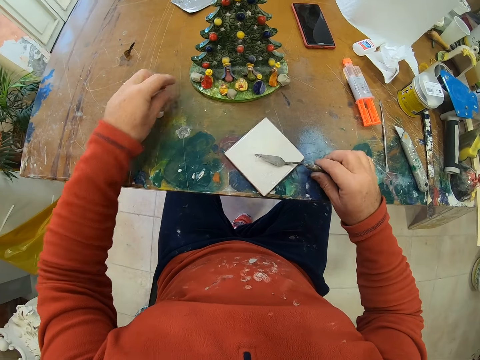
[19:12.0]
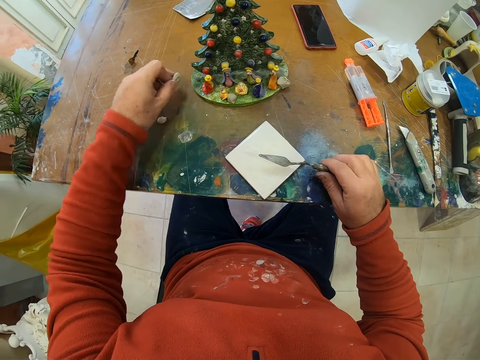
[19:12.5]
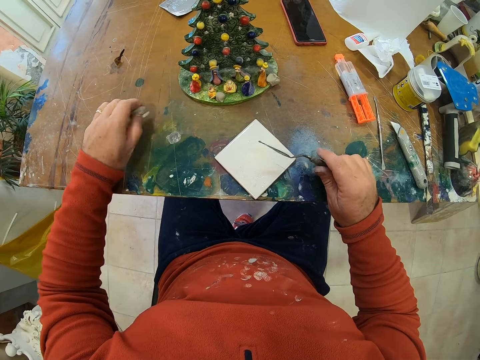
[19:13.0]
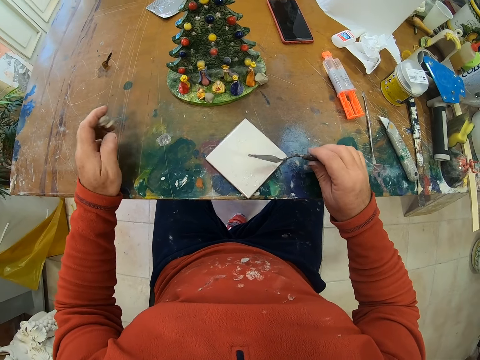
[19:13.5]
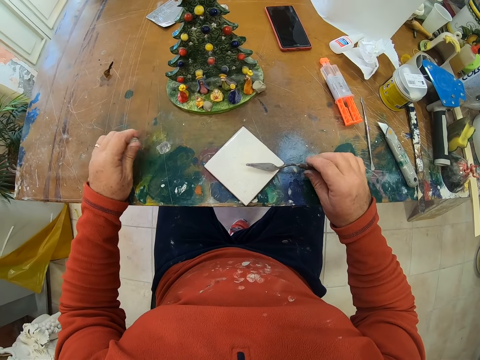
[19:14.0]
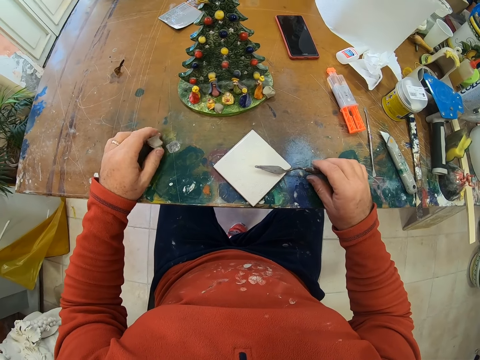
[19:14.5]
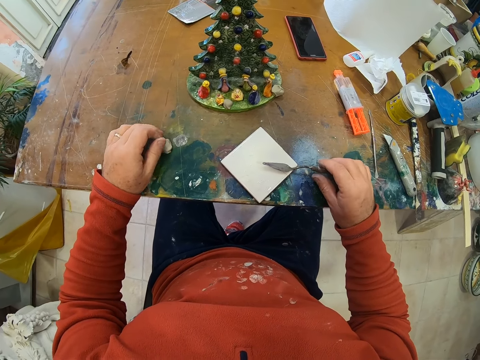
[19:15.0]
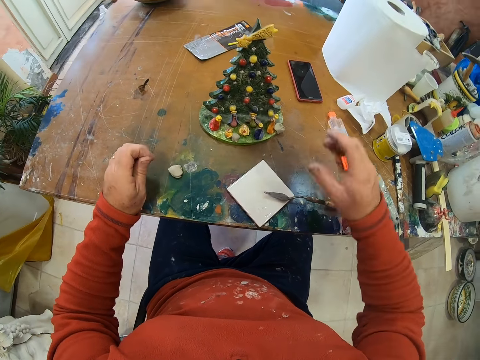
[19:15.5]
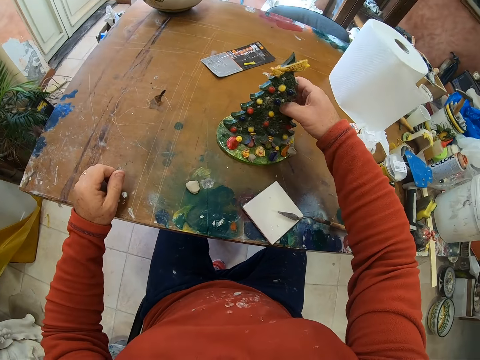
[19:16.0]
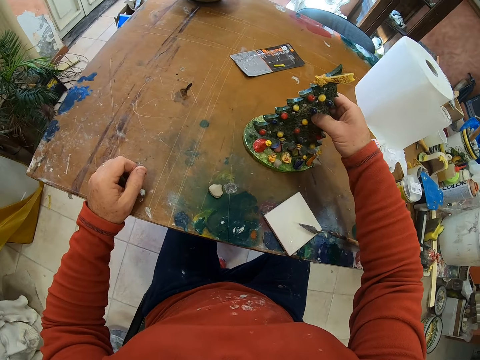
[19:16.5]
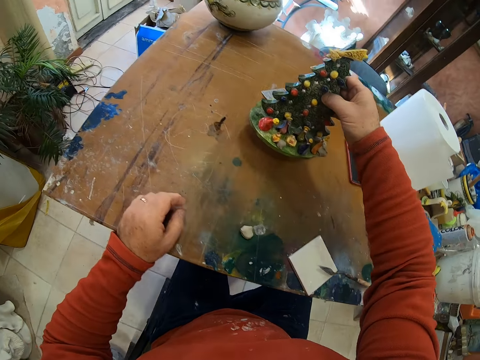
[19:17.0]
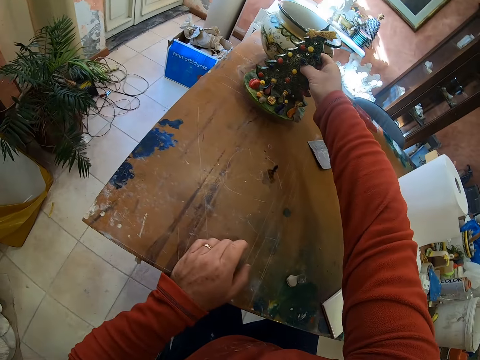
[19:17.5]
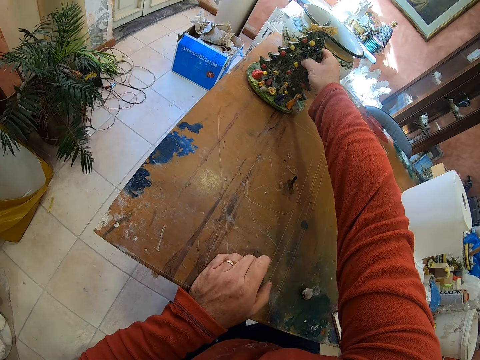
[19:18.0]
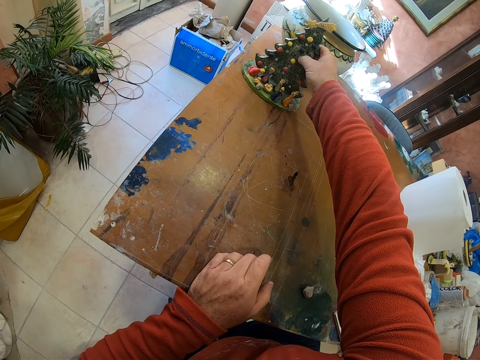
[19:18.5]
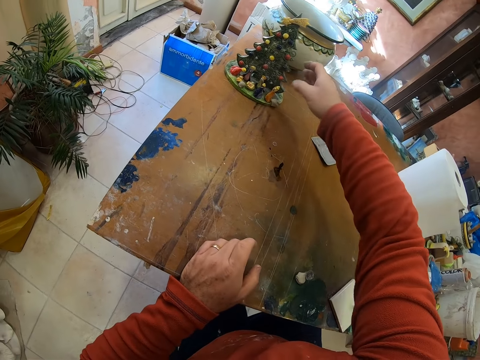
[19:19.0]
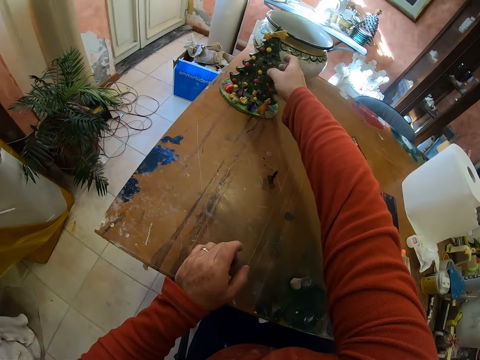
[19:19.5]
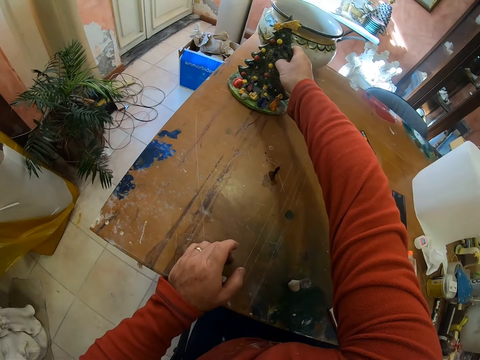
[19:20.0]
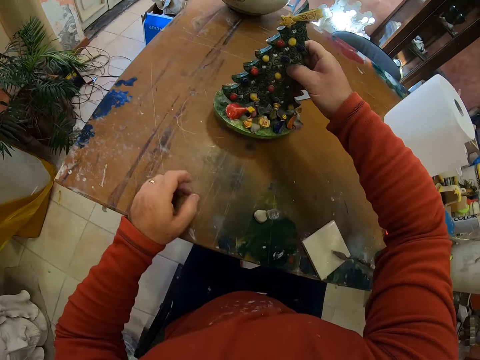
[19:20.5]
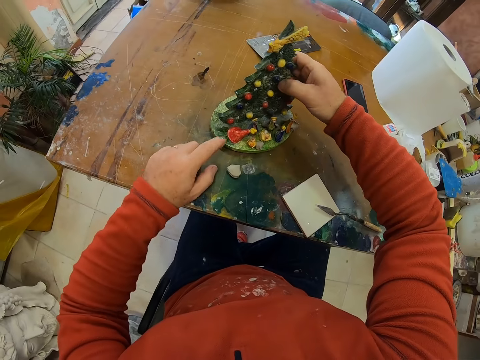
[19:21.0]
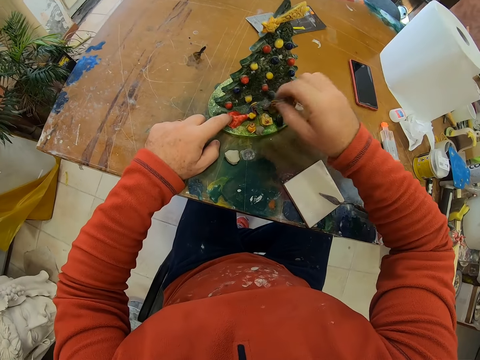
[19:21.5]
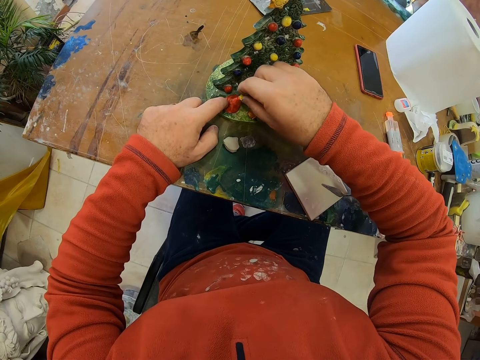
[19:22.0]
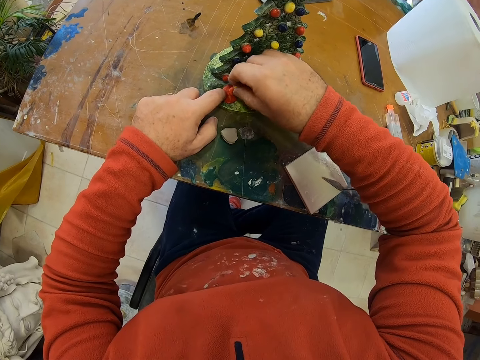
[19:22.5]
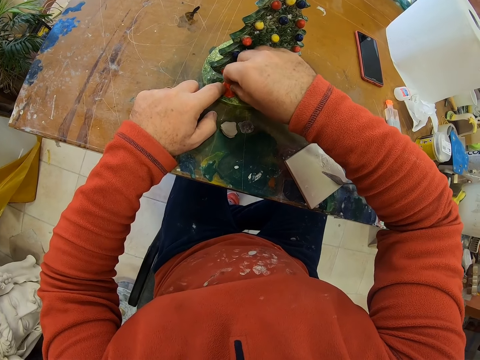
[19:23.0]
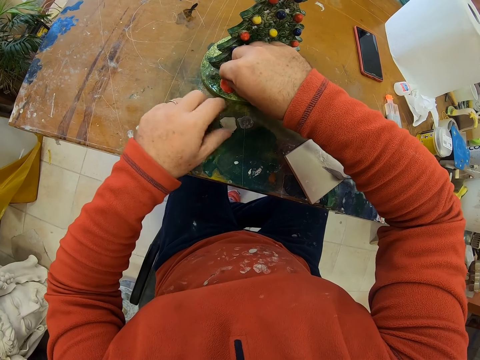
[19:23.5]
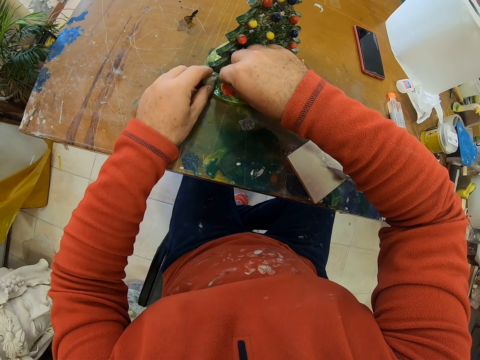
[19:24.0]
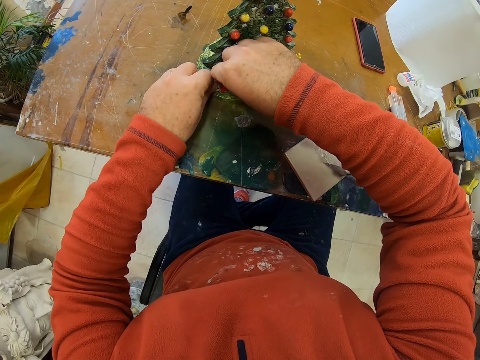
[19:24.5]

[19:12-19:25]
The camera wearer lifts his hands. He takes a trowel. He holds a container. He lifts the flower or craft. He places the flower on the table. He takes the craft. He puts the craft on the table. He corrects the craft. He fixes the flower decor on the flower.

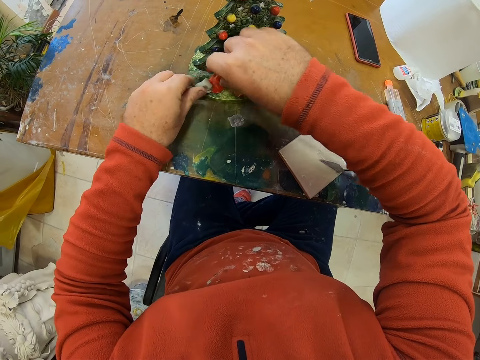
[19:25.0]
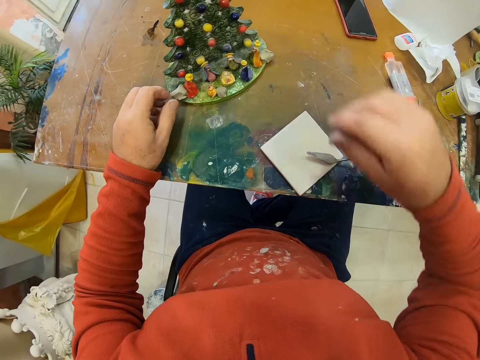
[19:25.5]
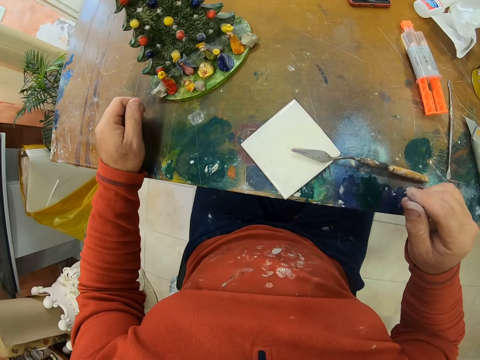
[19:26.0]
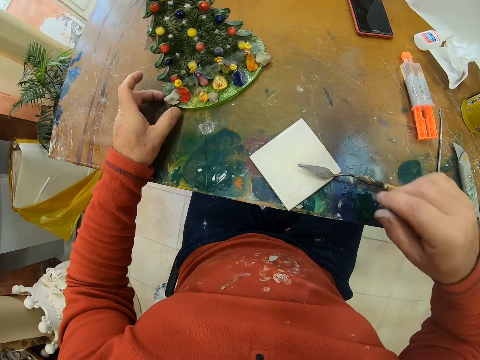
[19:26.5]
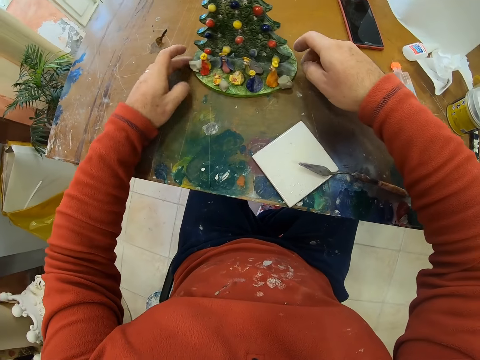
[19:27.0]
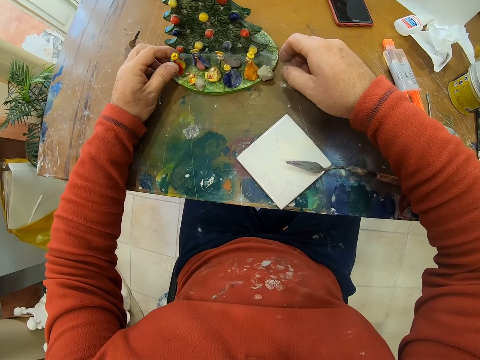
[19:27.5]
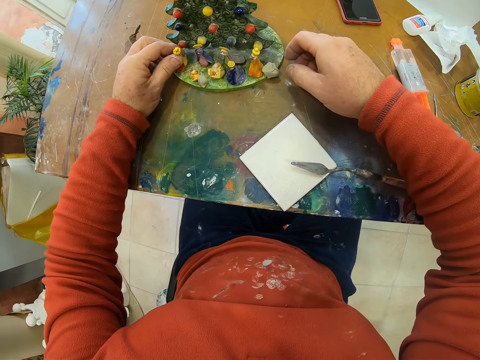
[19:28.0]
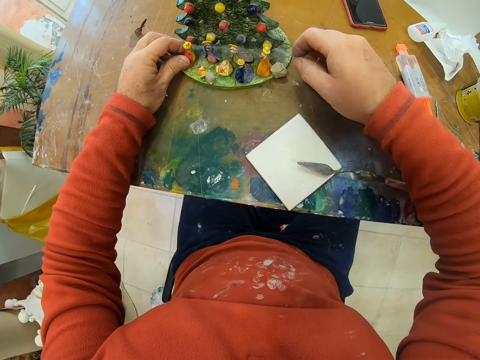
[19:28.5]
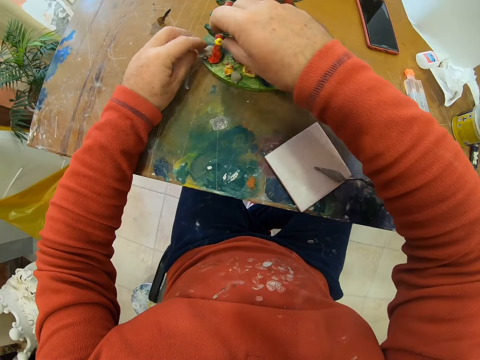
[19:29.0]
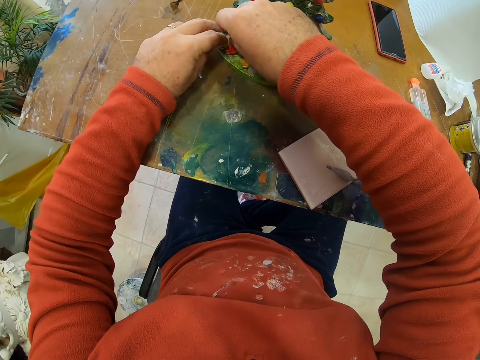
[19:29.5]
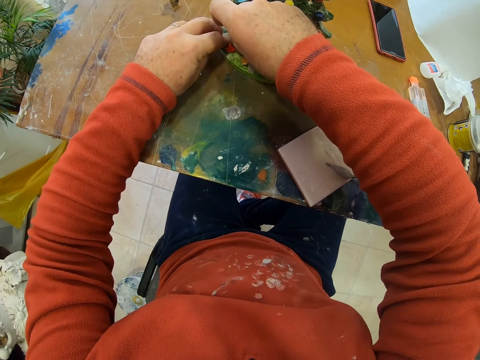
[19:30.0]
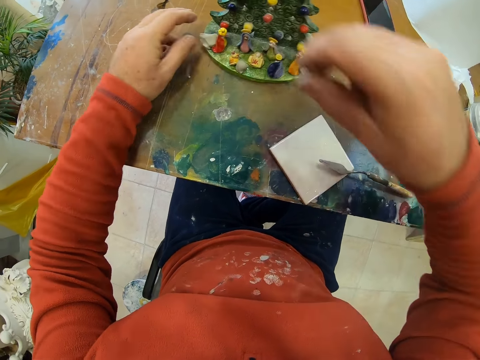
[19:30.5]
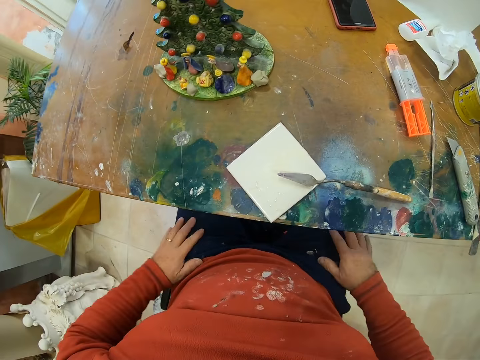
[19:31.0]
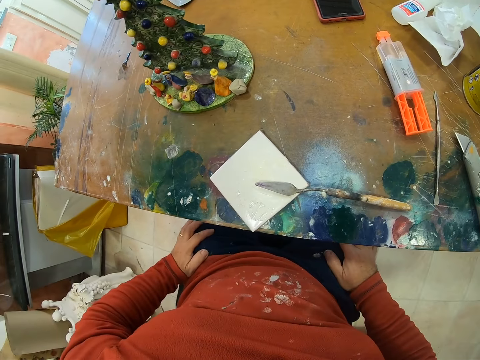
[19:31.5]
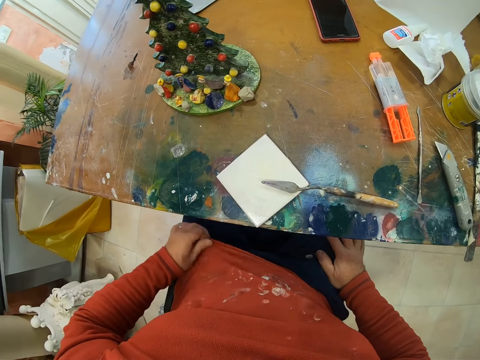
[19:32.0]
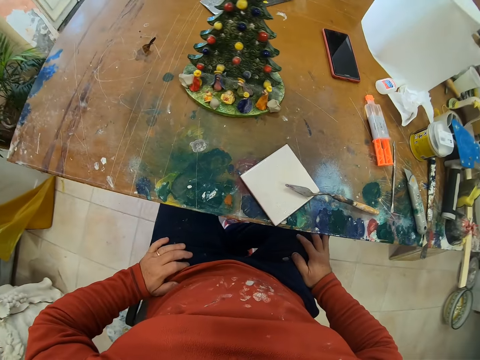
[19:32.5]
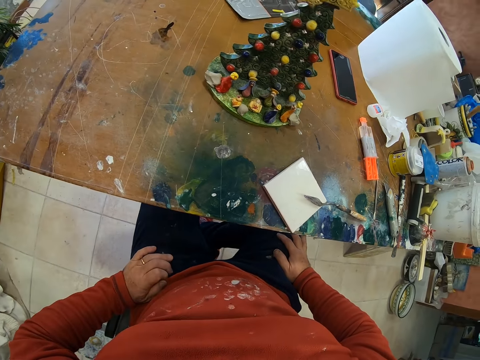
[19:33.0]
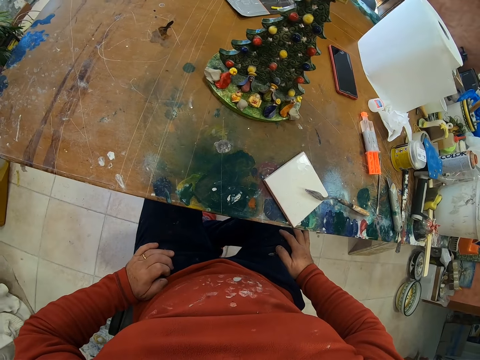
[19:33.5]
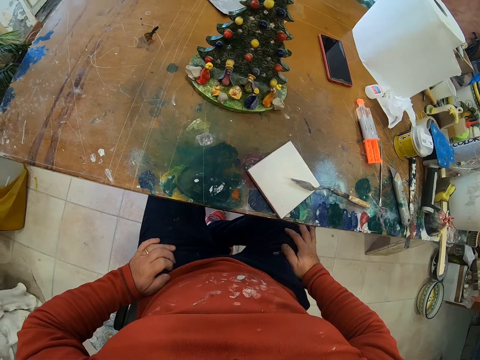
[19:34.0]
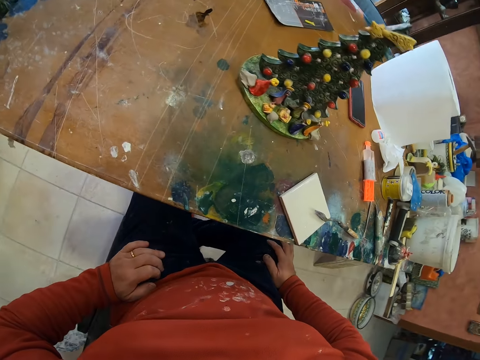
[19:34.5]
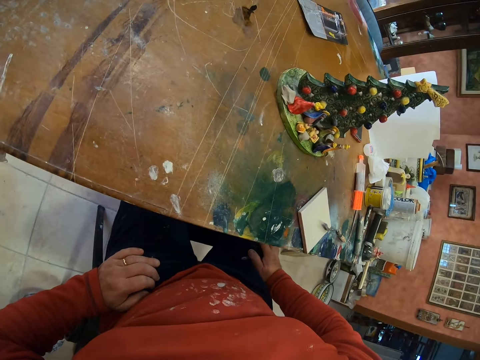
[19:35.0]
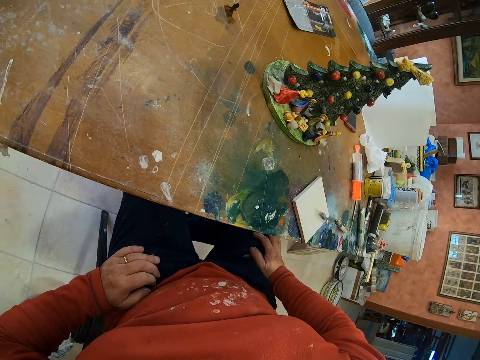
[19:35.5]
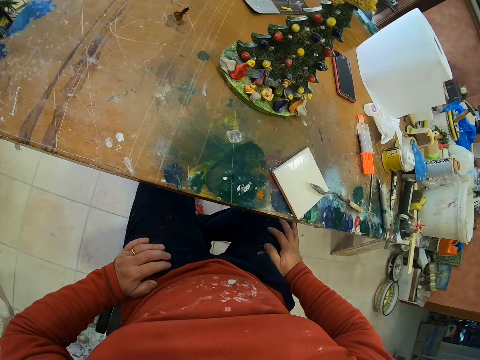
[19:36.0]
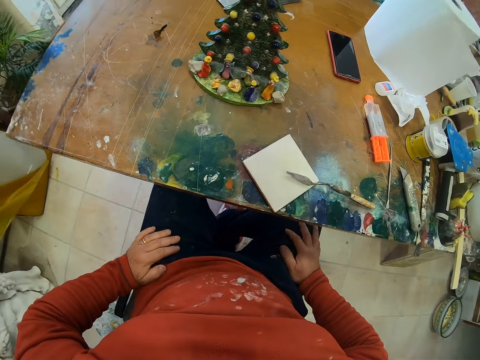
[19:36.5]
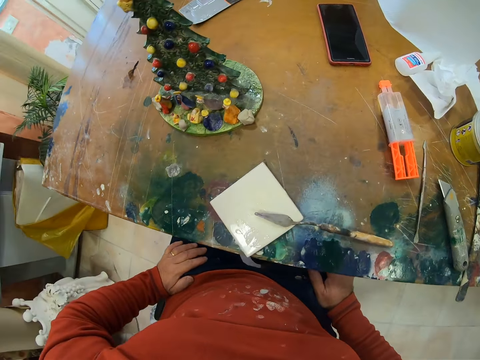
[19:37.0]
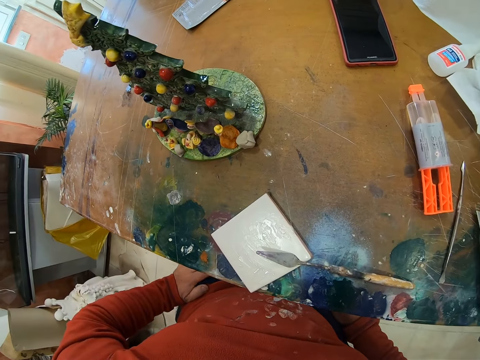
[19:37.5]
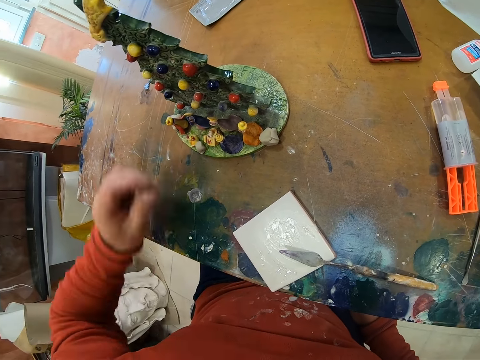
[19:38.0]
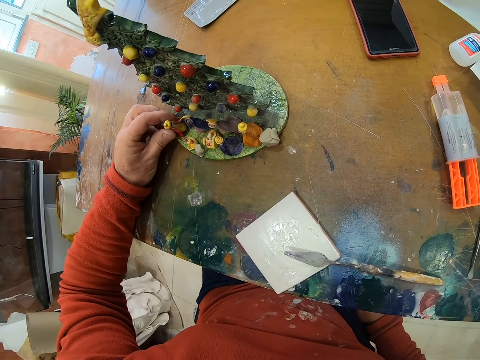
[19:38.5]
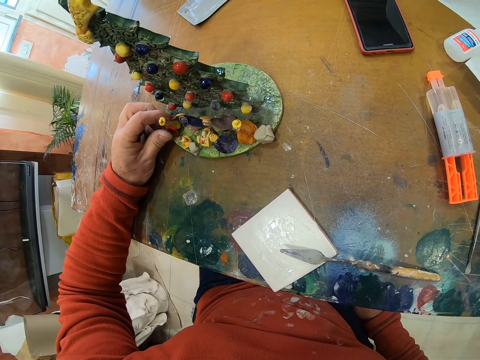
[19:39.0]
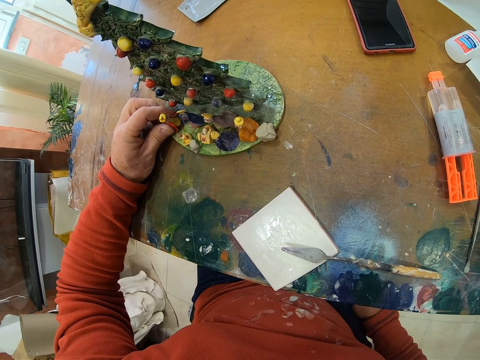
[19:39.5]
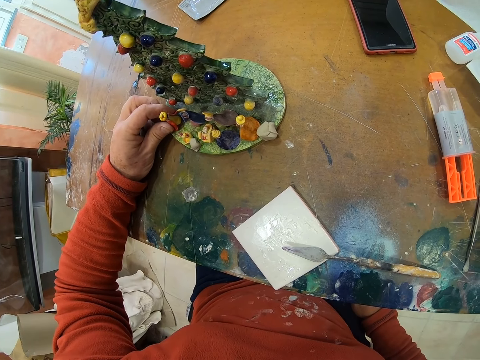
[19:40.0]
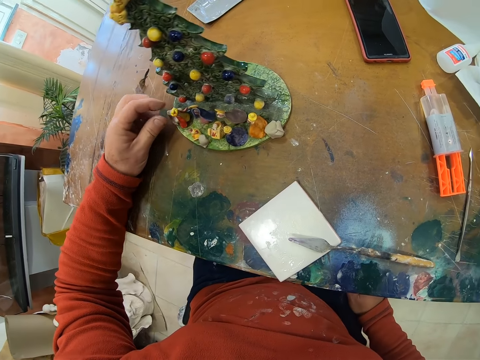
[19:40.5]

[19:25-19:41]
The camera wearer lifts his hands. He pushes the flower. He fixes the flower decor on the flower. He lifts his hands. He holds the trousers. He looks around the table. He holds the craft. He fixes the flower decor on the flower.
